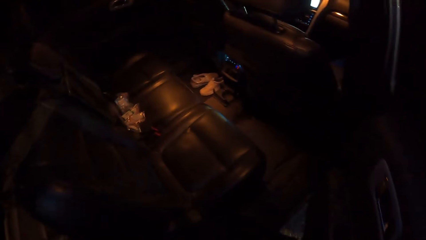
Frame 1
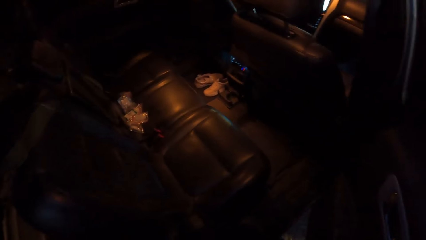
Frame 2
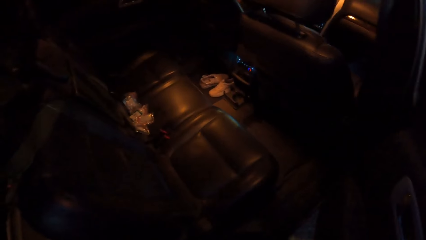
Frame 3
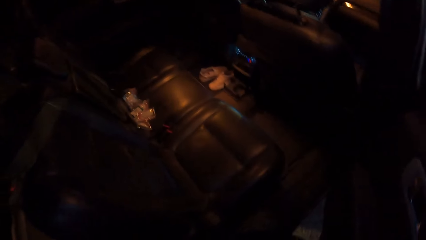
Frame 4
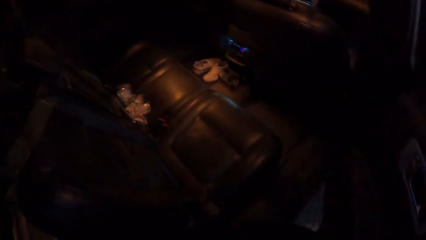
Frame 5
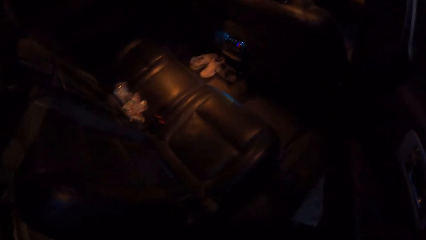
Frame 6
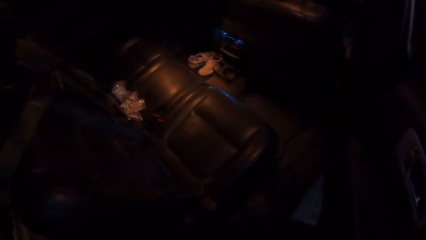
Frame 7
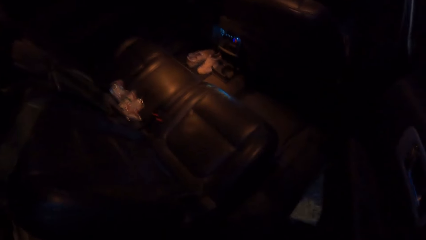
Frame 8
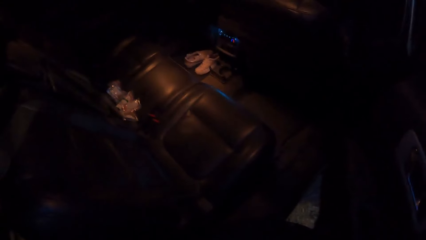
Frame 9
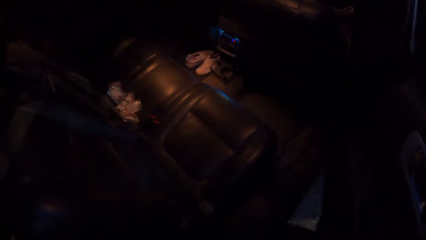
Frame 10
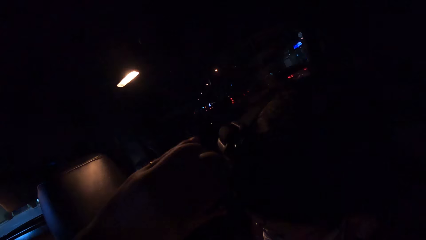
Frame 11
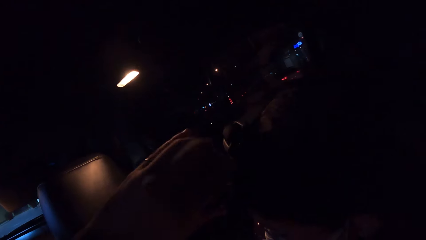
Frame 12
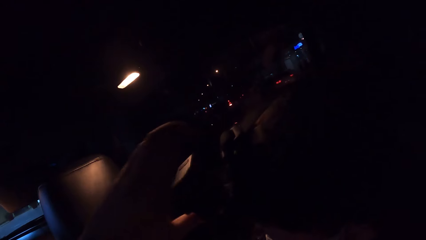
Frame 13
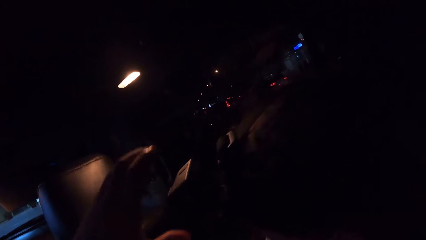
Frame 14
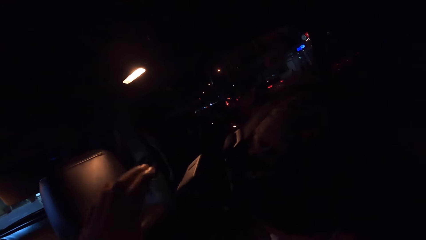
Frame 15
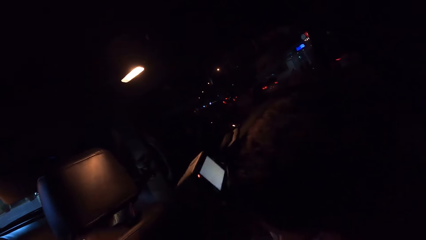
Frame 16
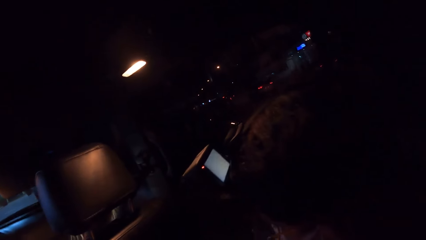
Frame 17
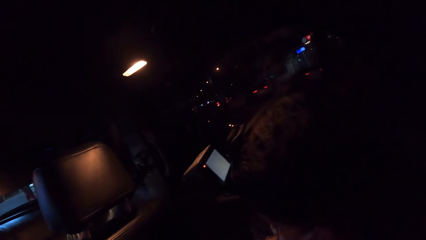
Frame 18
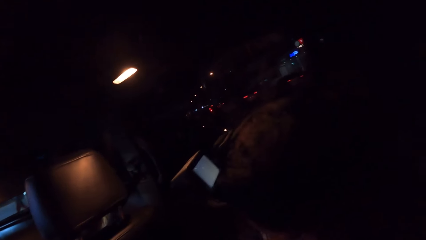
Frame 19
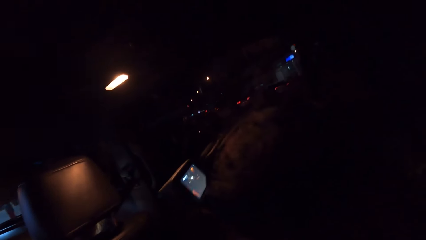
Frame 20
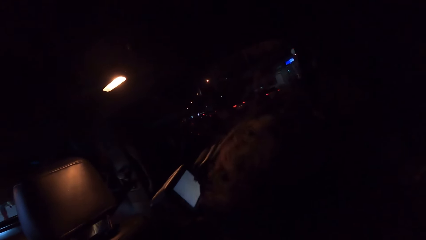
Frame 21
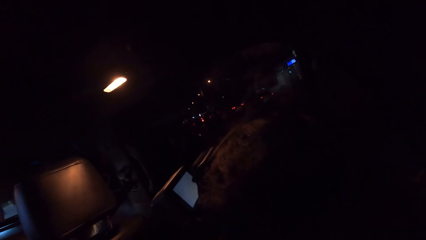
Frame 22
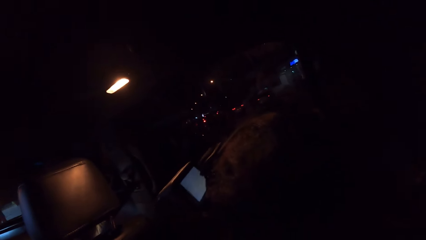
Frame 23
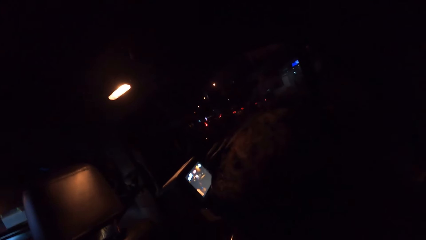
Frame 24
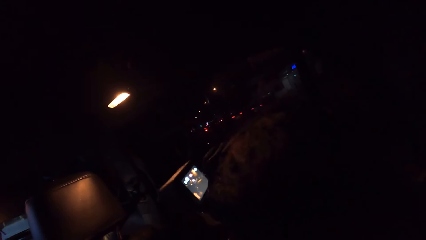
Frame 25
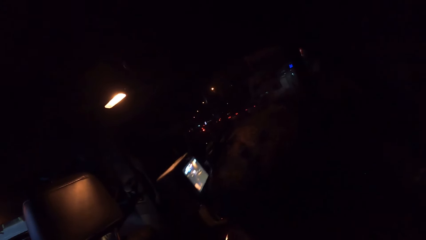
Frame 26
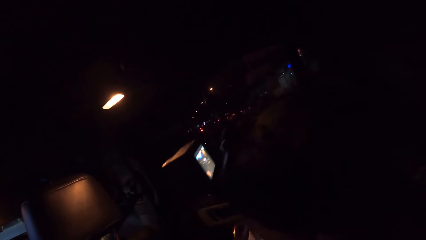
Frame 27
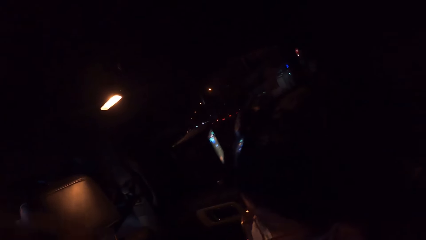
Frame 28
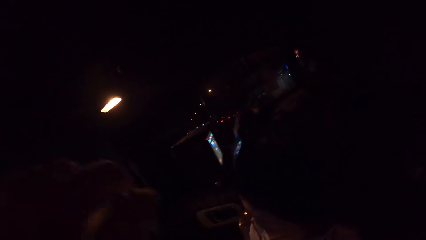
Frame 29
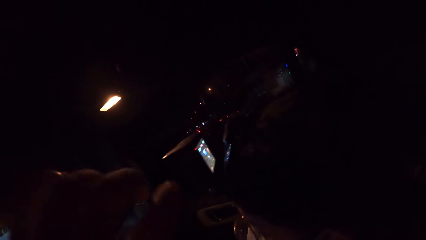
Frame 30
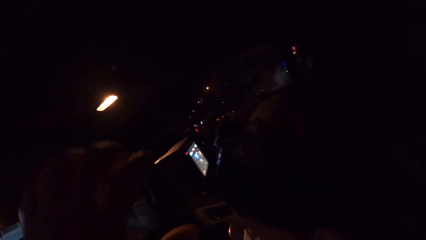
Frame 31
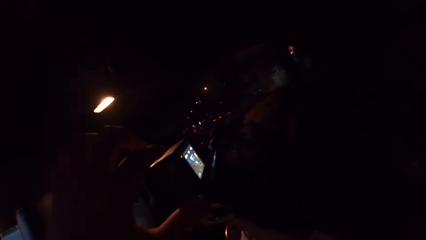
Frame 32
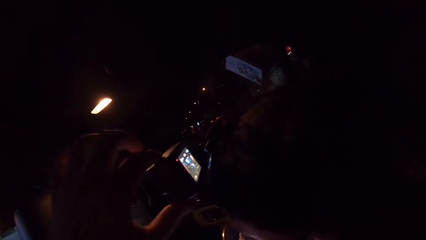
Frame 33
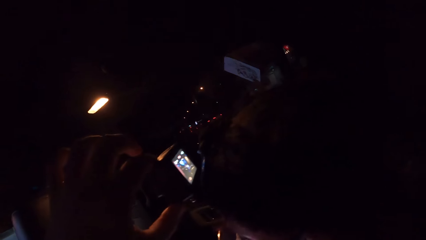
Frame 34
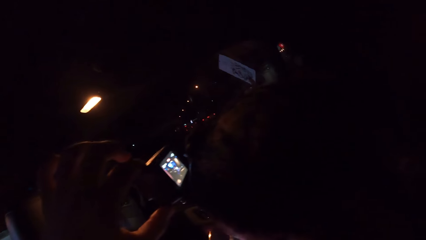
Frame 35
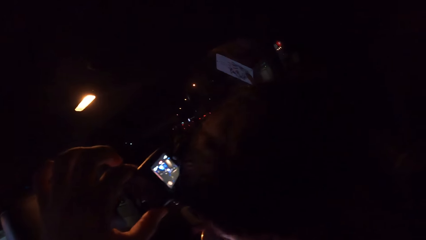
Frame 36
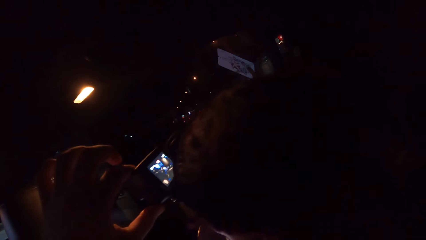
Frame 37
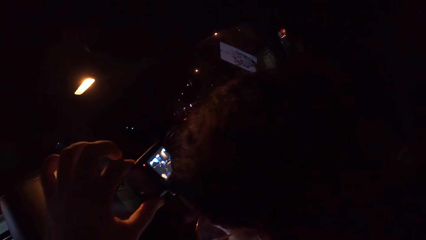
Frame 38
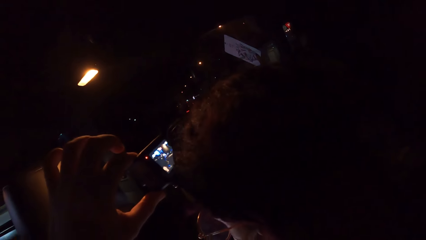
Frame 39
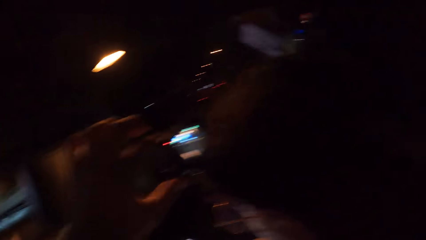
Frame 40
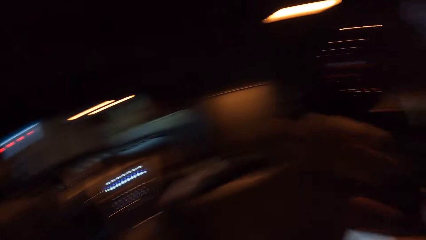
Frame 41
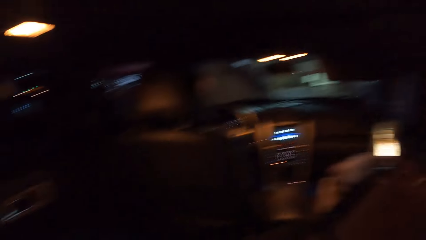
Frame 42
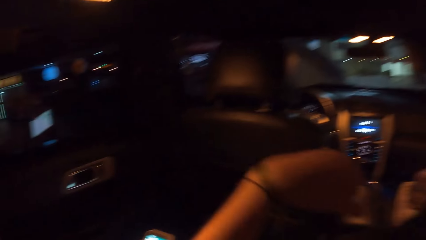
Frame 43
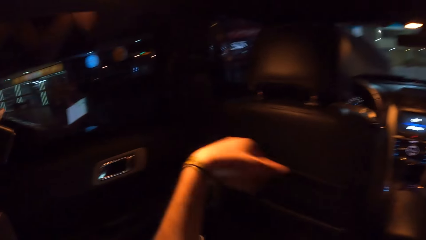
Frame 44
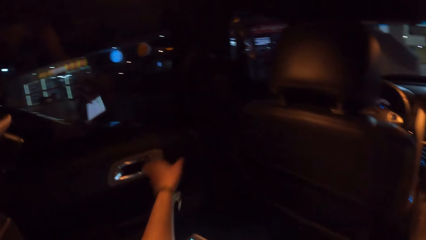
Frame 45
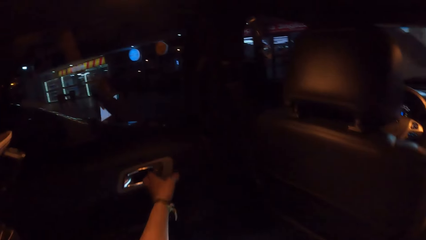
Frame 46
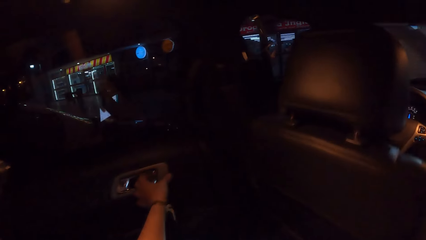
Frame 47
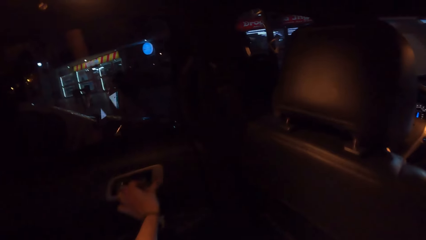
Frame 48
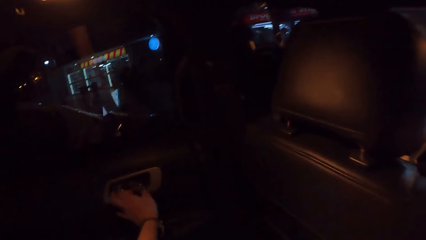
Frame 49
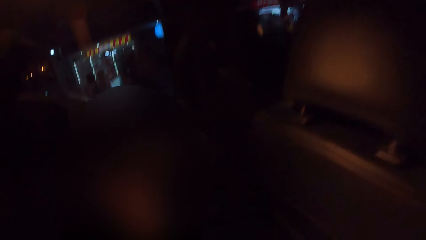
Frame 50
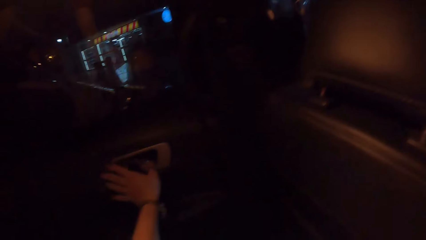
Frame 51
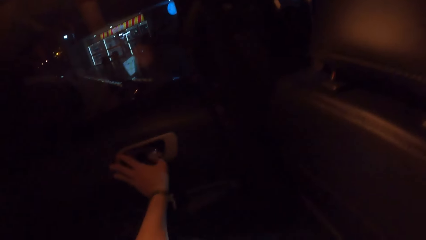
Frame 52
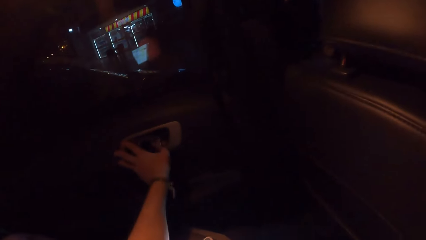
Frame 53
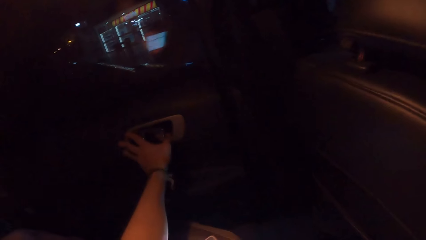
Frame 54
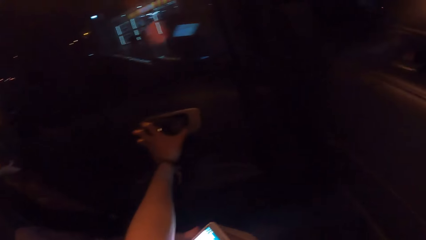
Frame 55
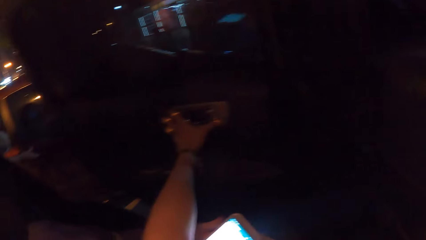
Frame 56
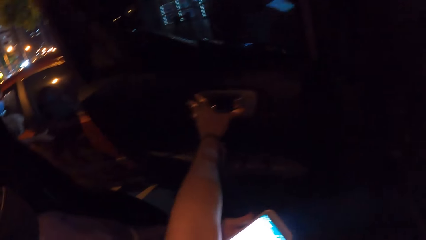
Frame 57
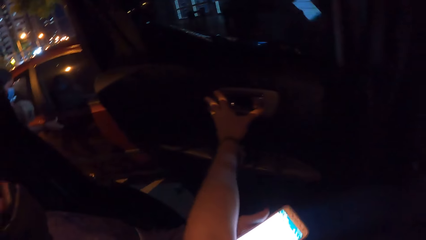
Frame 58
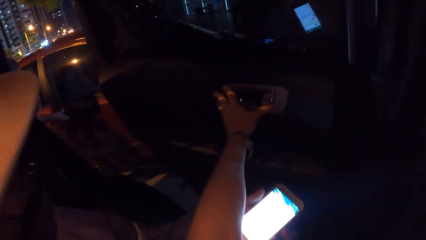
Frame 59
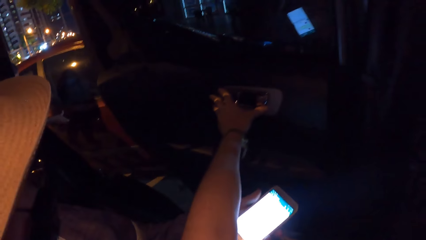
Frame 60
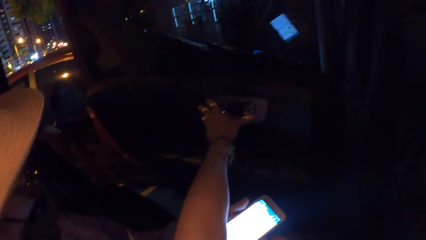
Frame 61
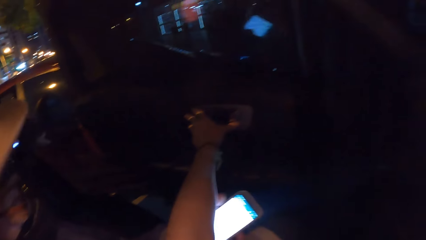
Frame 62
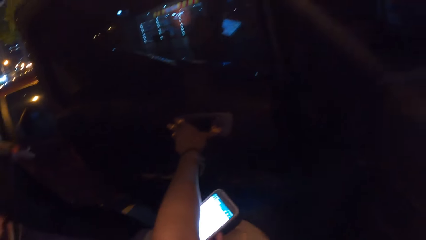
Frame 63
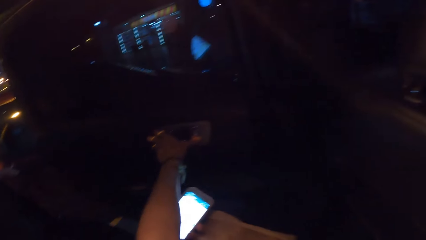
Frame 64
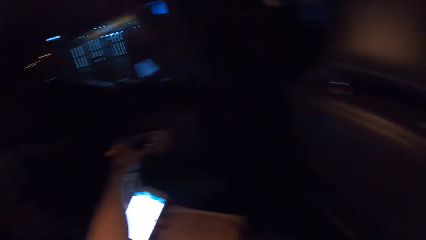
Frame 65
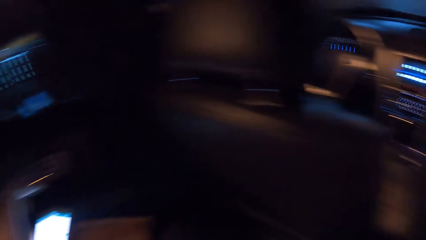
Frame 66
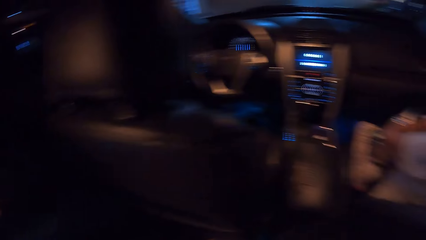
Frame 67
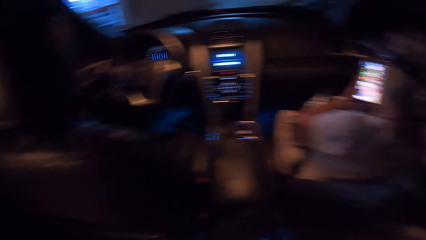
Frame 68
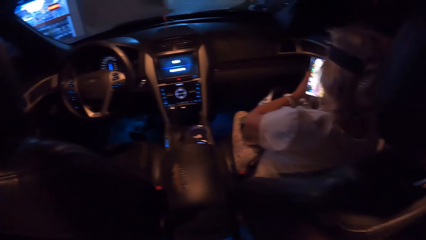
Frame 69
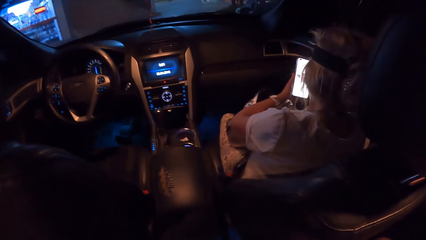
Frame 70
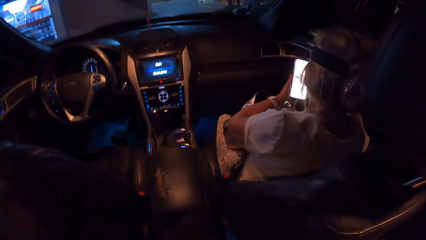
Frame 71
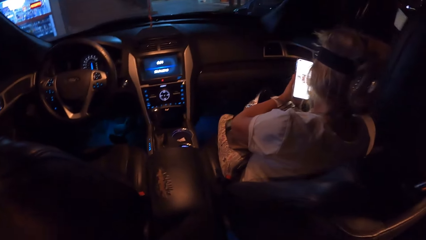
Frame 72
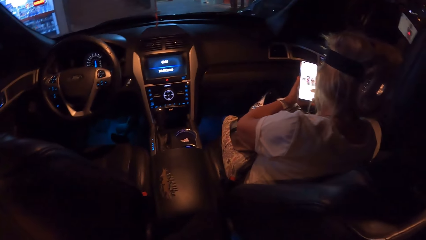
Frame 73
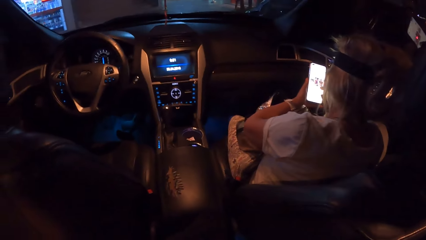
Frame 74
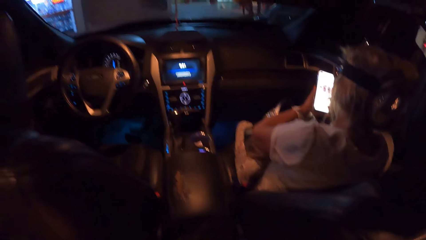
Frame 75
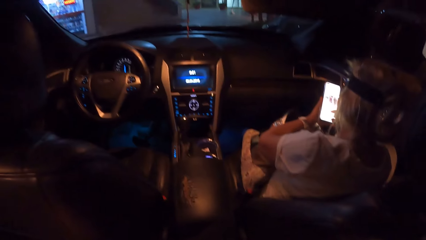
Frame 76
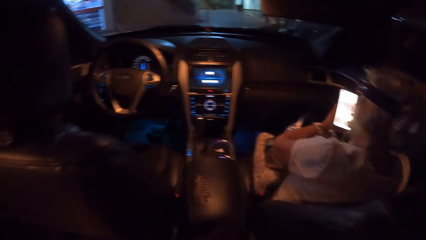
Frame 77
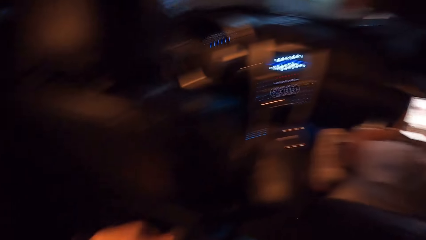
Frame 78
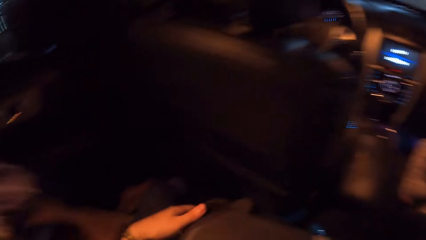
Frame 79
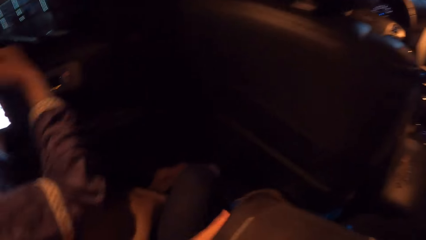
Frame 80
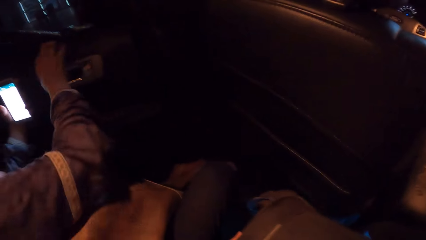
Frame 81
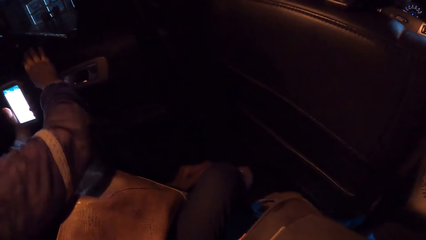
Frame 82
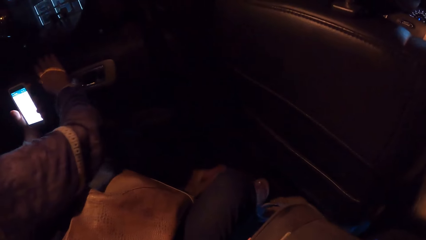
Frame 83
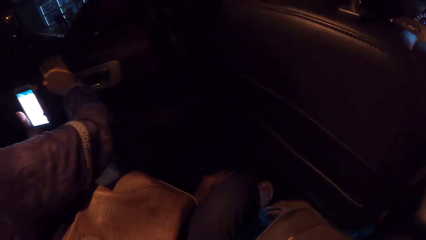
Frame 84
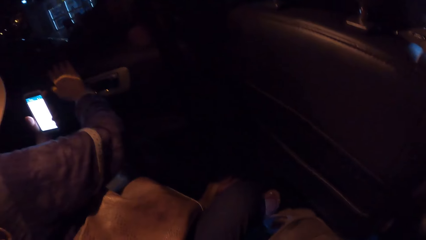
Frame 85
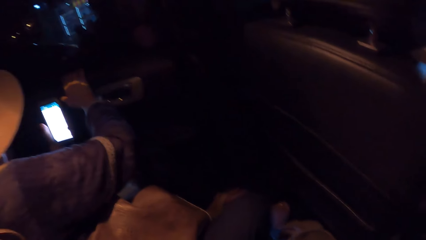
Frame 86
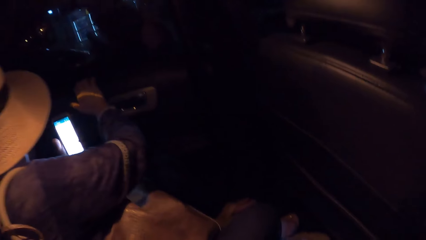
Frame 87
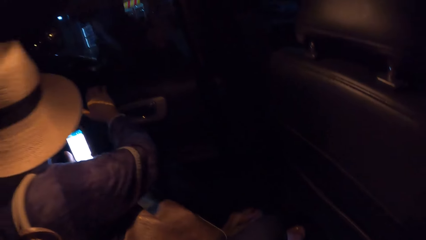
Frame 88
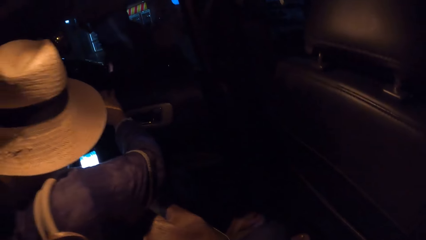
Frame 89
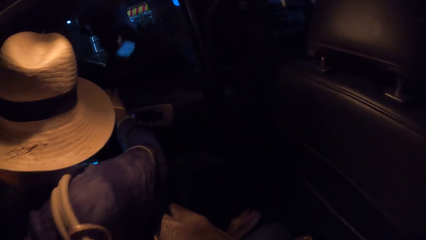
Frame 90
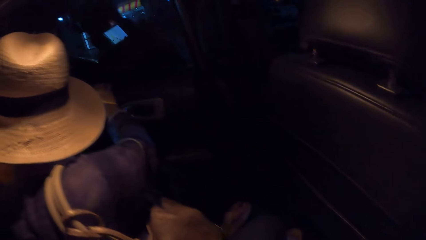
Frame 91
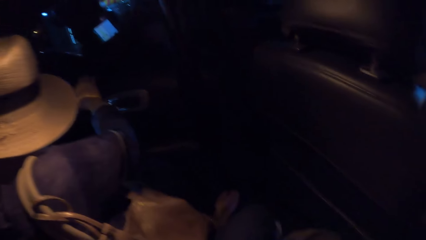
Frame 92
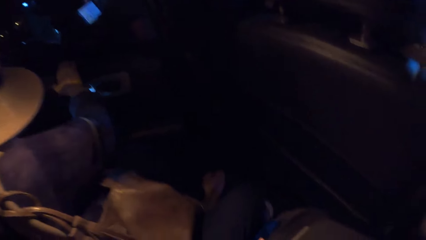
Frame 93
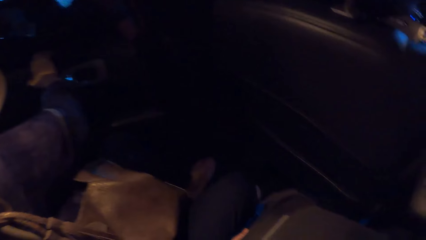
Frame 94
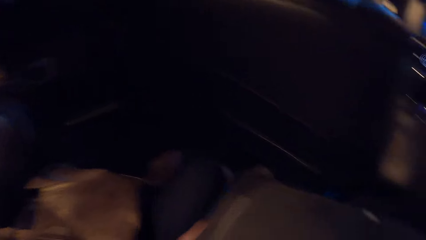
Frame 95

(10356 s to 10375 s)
A woman adjusts her camera with her left hand. She fixes the camera. The camera wearer opens a door of the car with her left hand. Another woman holds a phone with her left hand. A third woman operates a phone with her hands. The second woman opens the door, holds the door of the car with her right hand.
